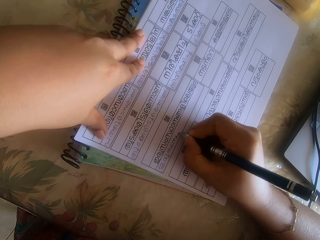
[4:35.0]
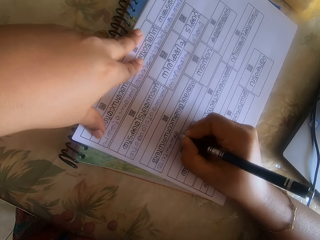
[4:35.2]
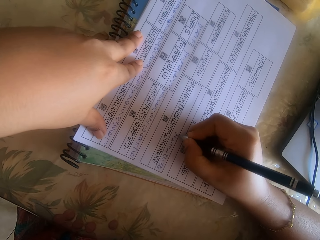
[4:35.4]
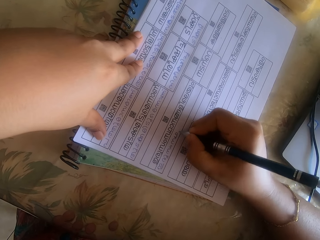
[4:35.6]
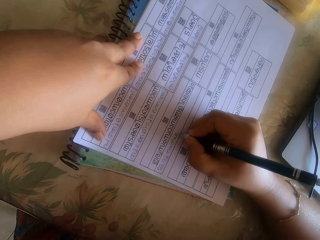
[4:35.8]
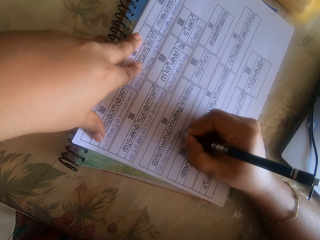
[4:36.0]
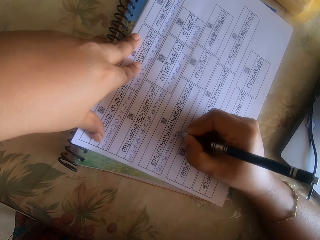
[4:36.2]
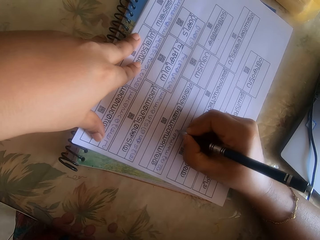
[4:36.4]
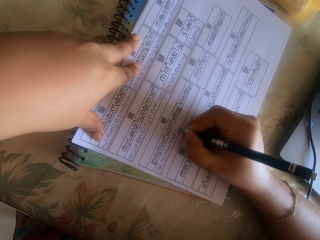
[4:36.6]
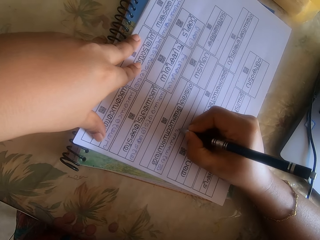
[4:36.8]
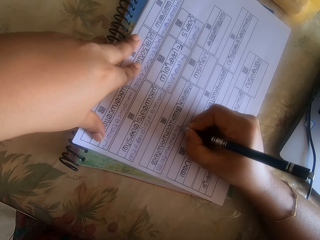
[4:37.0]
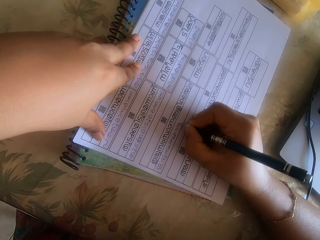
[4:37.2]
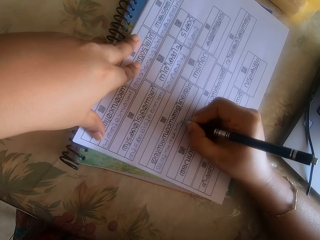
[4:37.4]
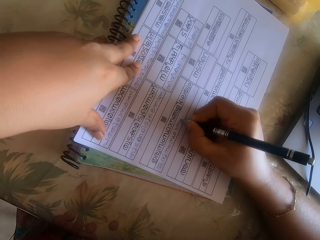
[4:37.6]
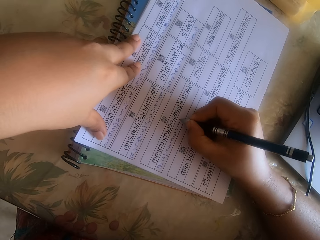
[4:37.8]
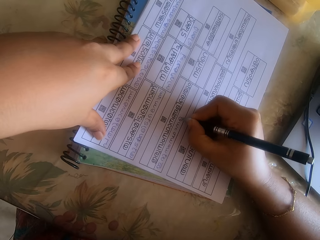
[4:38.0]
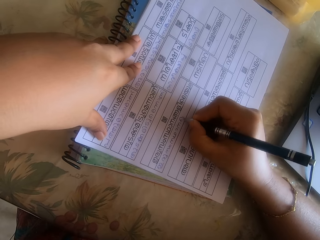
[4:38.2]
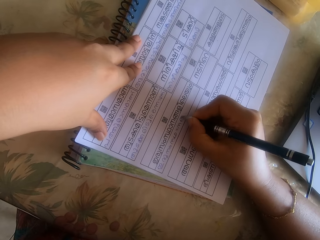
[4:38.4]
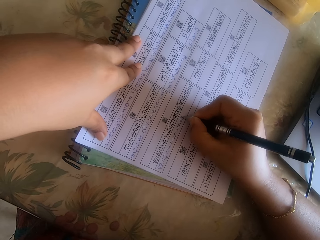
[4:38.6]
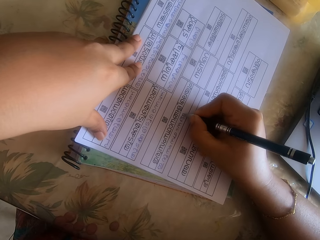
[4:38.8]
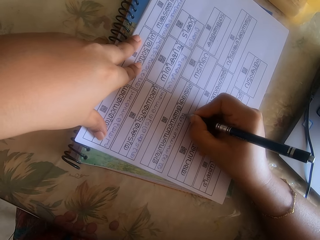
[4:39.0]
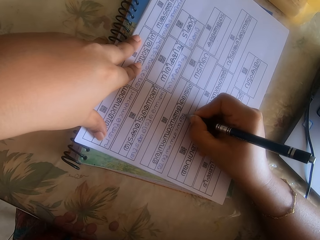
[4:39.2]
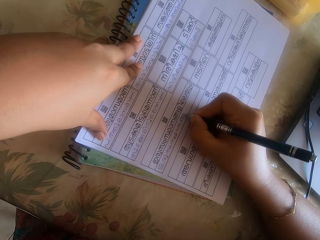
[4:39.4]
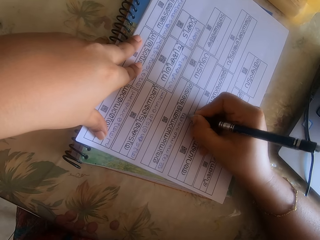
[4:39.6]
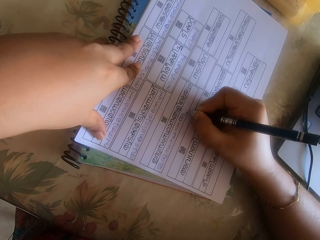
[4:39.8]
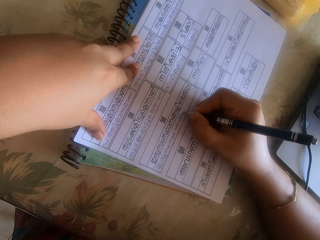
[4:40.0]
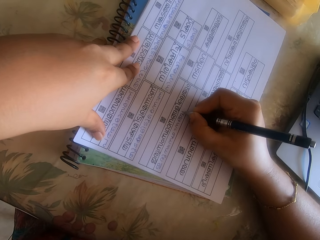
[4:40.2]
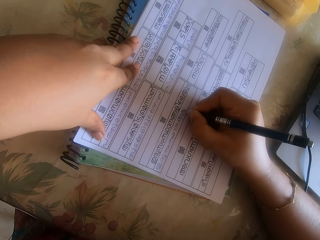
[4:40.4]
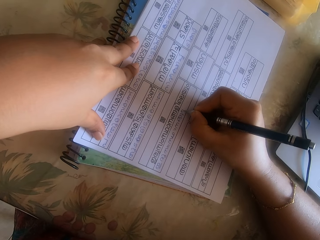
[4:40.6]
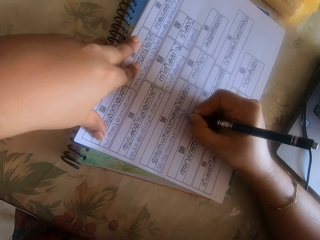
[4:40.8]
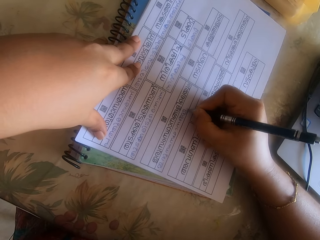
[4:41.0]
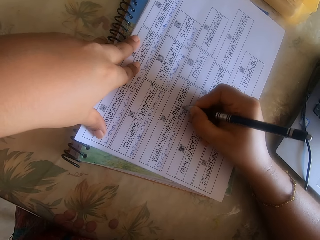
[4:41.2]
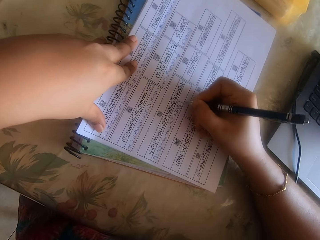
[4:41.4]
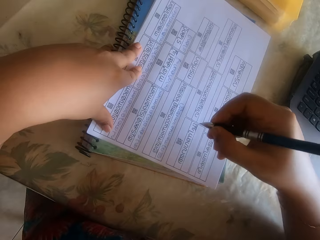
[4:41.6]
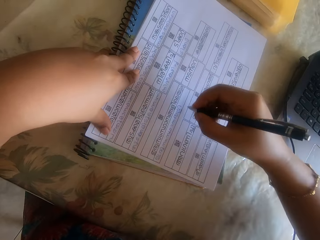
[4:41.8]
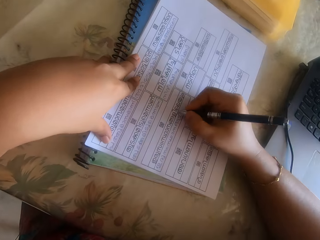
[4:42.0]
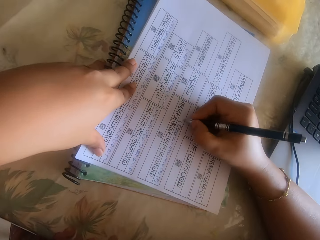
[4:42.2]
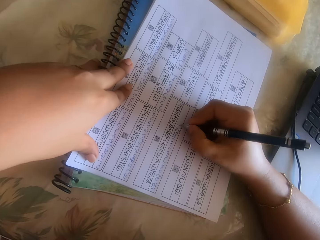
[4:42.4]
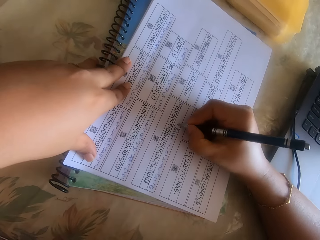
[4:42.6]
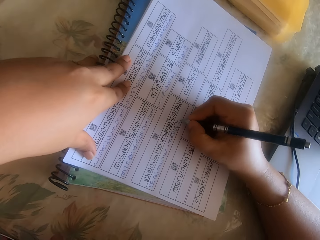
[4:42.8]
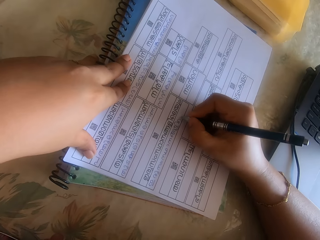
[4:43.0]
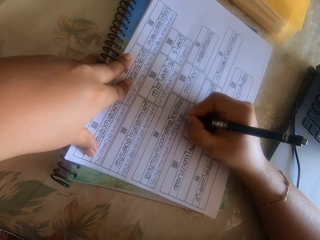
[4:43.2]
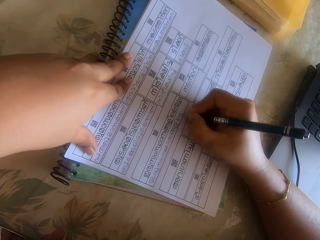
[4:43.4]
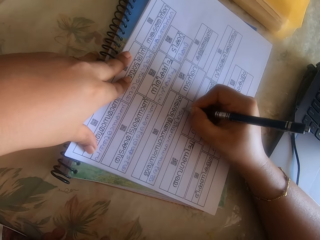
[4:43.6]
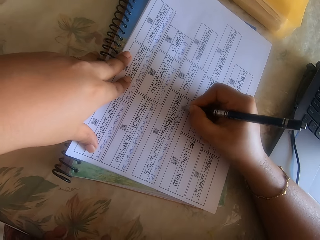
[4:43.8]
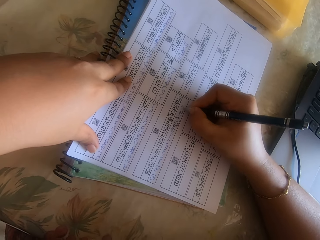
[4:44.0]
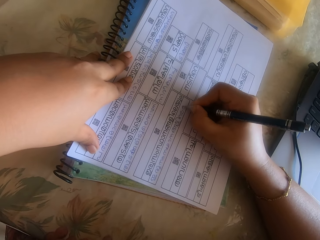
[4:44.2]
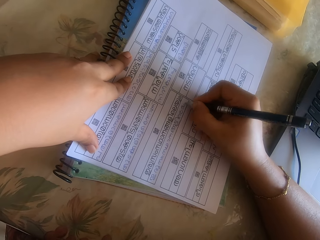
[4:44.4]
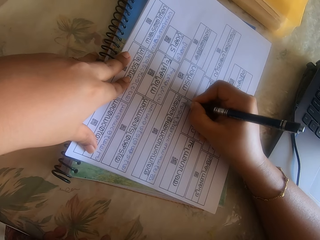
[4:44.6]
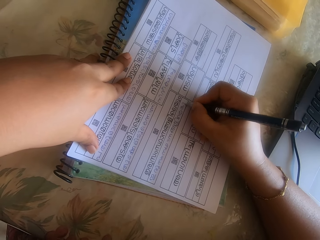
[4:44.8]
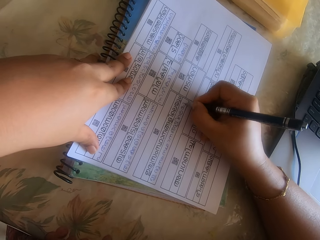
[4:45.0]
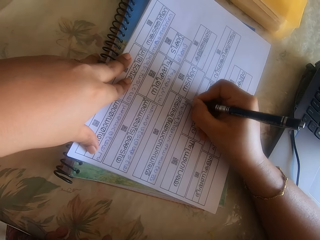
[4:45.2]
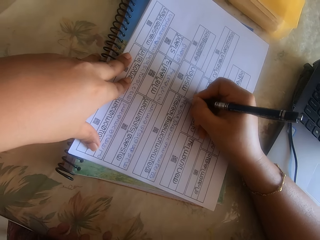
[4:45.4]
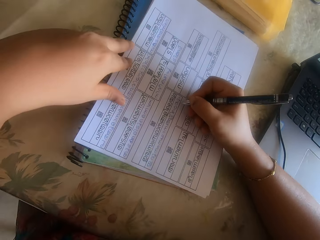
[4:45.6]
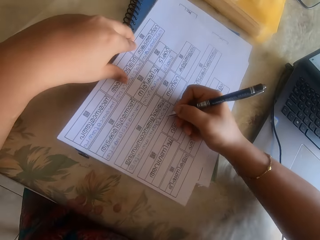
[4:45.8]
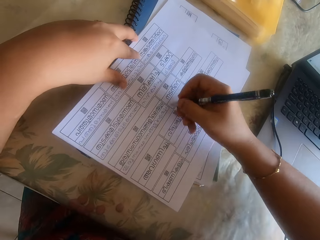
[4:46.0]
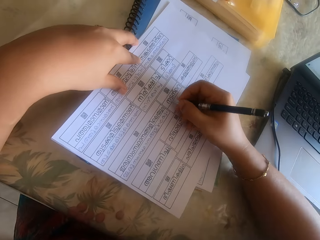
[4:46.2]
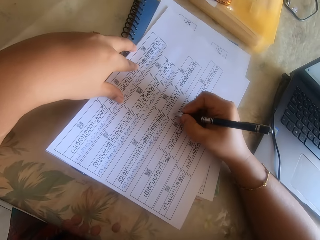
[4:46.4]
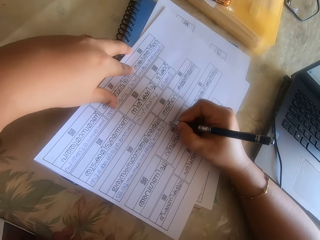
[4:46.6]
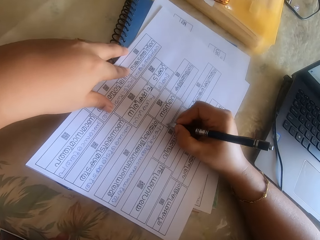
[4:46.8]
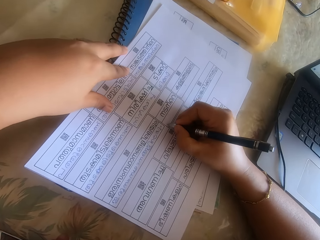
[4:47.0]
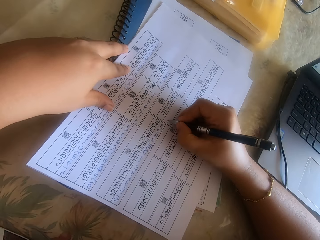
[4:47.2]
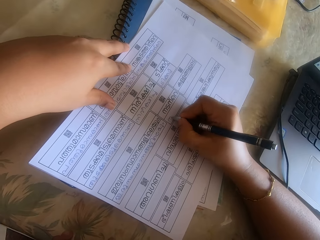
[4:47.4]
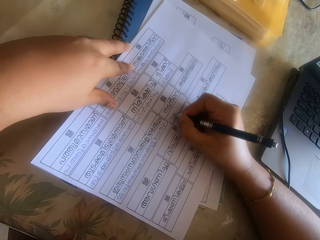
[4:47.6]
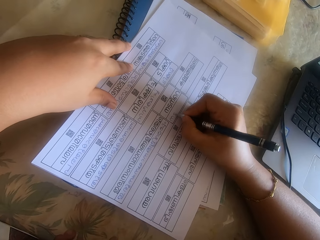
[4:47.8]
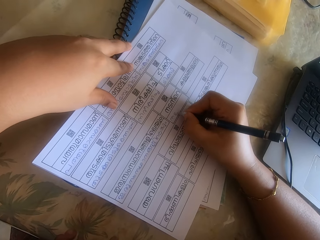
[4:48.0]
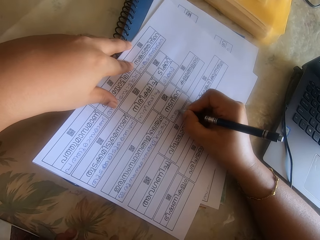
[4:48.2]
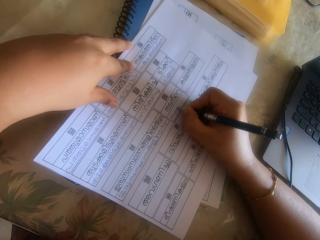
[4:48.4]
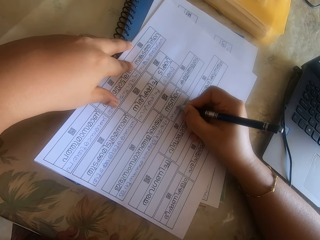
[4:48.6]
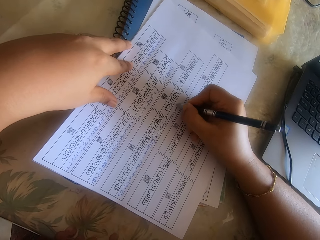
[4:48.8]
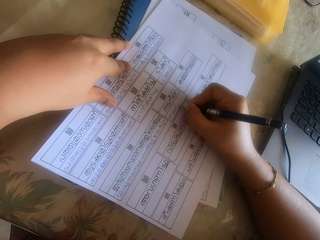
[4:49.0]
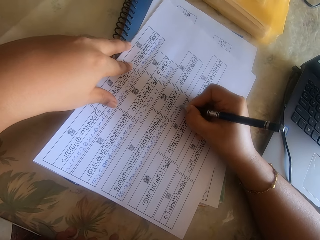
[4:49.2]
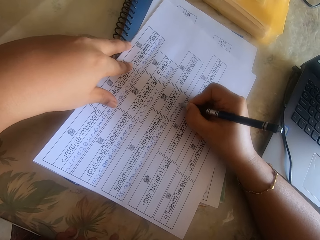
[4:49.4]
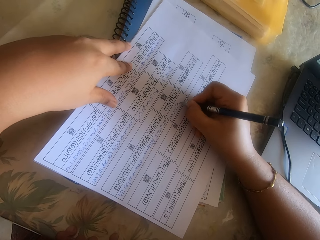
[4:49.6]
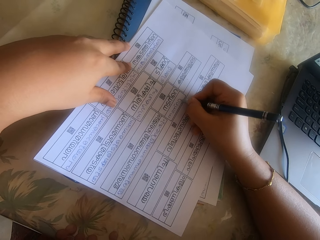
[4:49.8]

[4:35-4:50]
The camera wearer adjusts the paper with her right hand. She writes on the paper with a pen in her right hand.

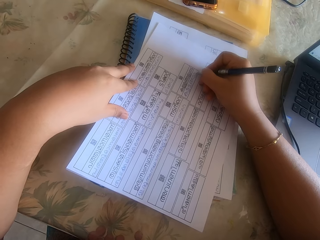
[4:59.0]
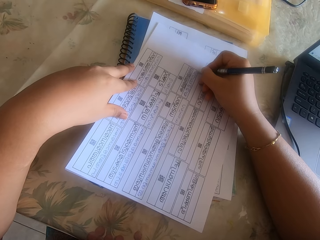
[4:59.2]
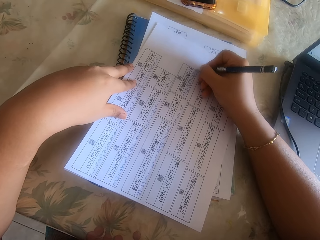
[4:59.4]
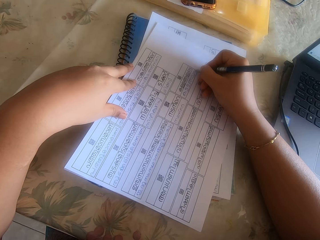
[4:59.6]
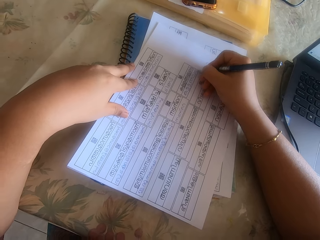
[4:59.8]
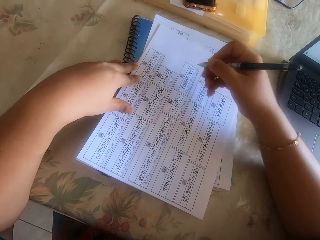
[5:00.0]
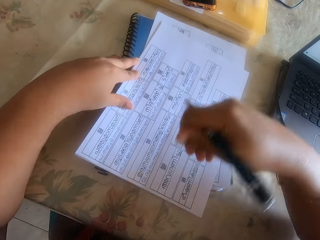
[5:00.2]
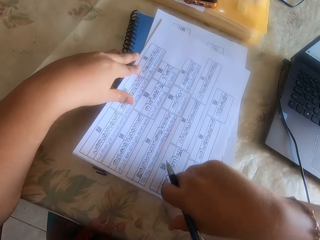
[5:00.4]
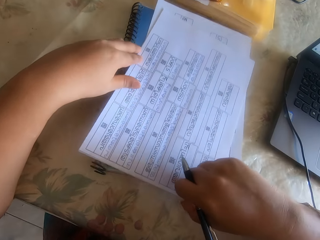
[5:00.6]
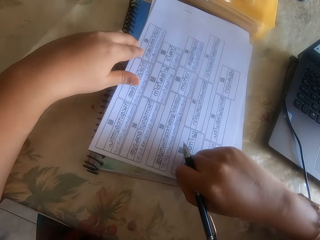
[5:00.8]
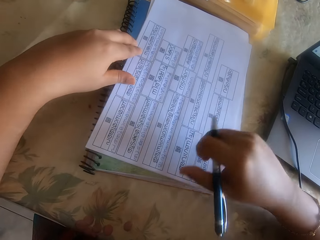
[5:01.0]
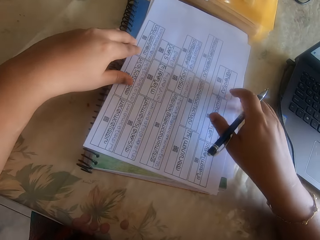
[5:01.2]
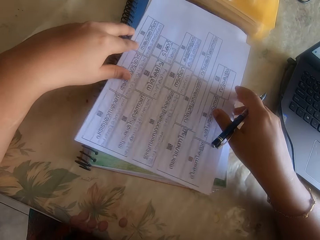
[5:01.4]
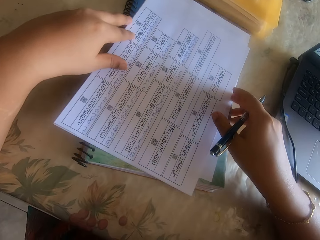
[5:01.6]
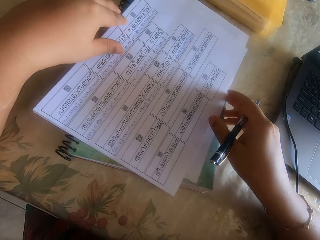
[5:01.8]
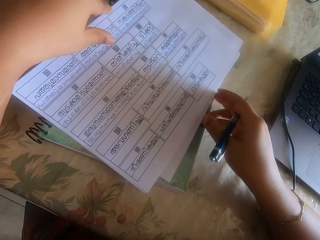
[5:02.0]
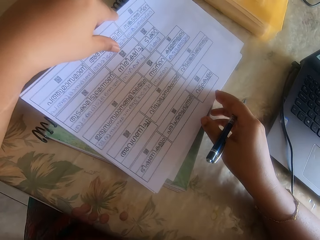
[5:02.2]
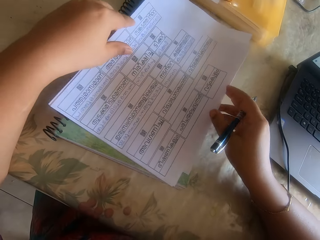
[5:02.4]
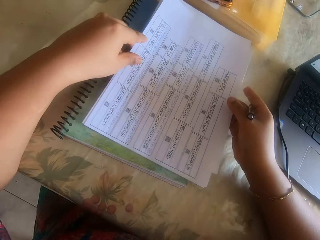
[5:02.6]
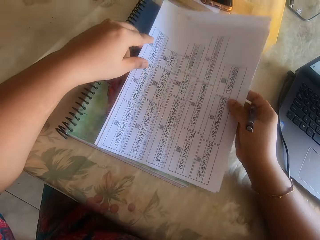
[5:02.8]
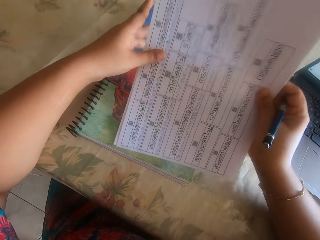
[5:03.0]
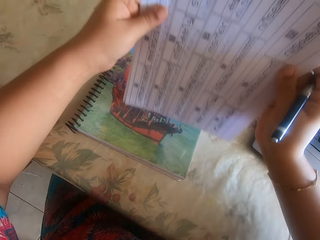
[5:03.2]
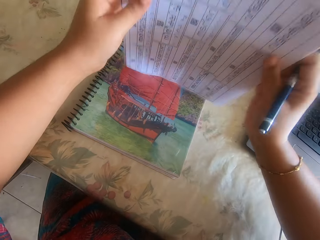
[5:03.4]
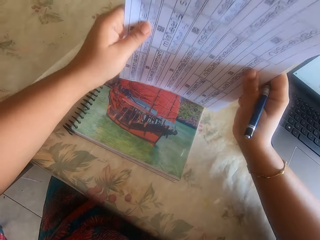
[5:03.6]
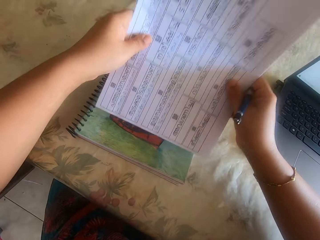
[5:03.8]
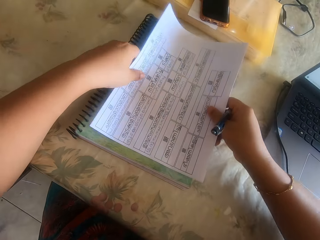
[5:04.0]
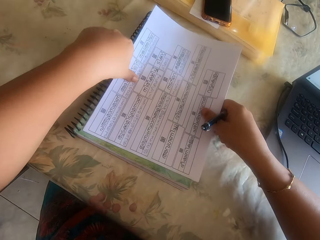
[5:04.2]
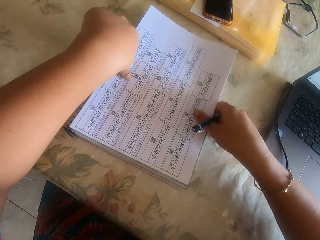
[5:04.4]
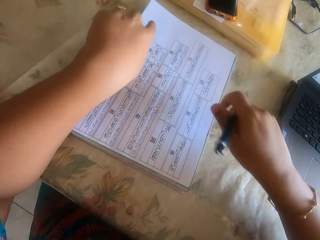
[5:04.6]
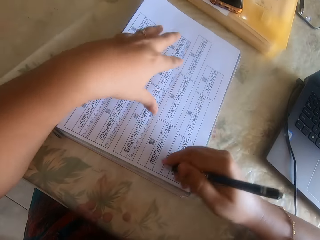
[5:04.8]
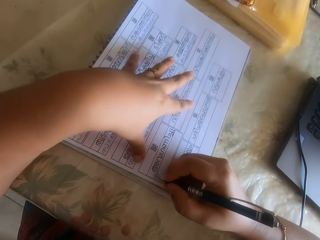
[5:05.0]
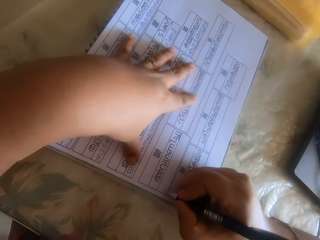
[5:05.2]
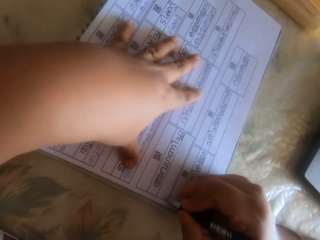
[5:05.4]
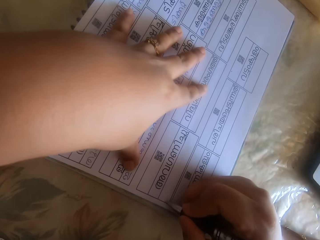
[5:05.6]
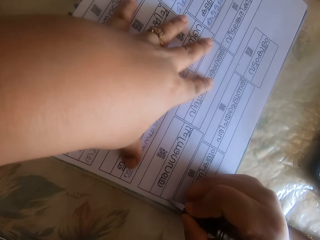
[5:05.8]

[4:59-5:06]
The camera wearer adjusts the paper and the notebook on the table with her right hand. She picks up a pile of papers on the notebook with both hands. She arranges the pile of papers on the notebook with both hands. She places the pile of papers on the notebook with both hands. She places her left hand on the pile of papers on the notebook. She writes on the paper with a pen in her right hand.
